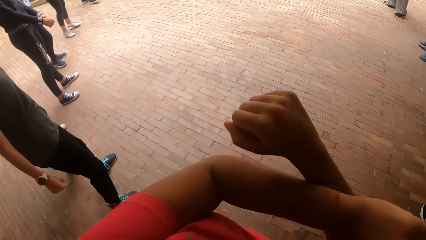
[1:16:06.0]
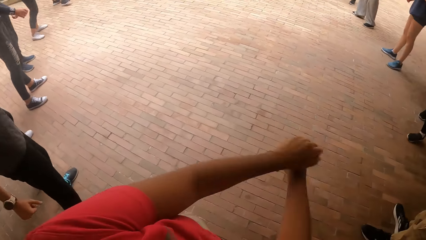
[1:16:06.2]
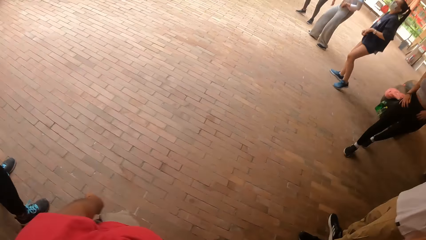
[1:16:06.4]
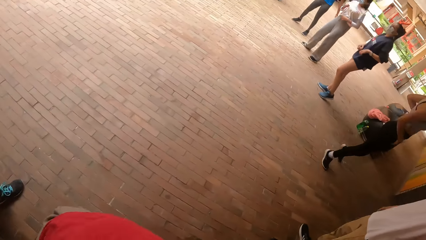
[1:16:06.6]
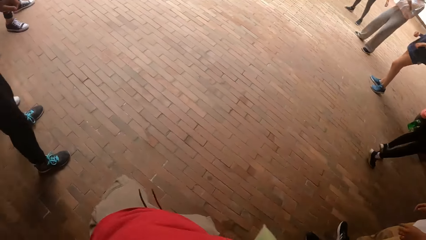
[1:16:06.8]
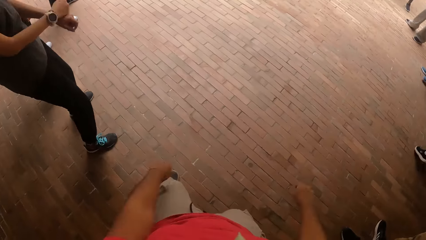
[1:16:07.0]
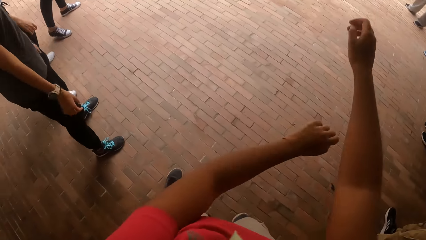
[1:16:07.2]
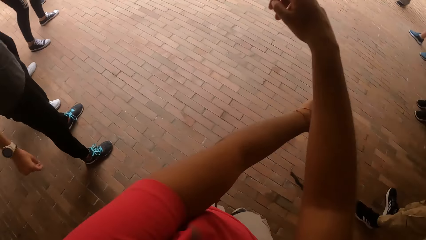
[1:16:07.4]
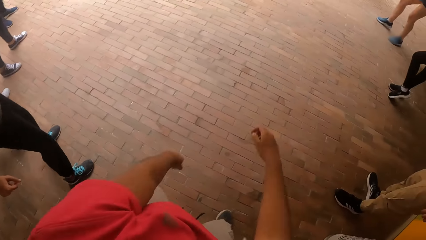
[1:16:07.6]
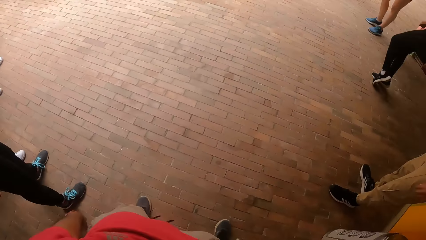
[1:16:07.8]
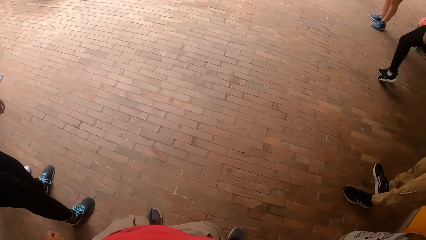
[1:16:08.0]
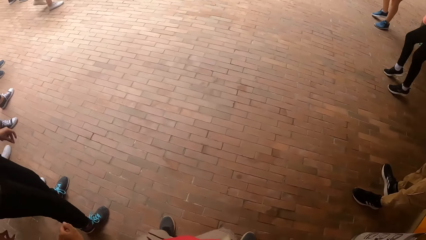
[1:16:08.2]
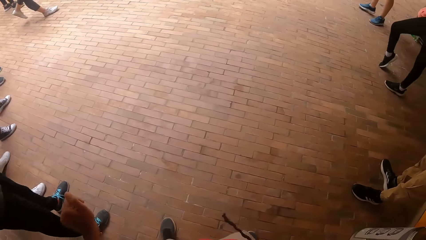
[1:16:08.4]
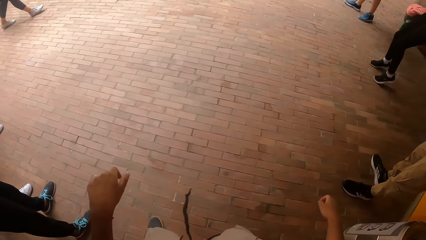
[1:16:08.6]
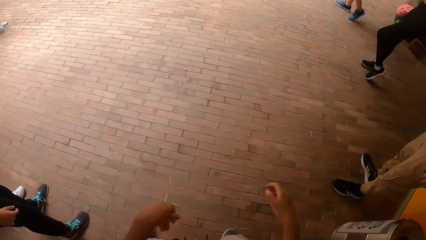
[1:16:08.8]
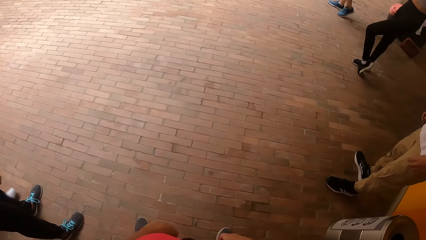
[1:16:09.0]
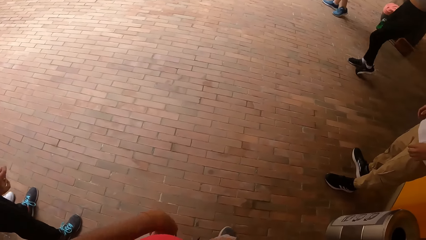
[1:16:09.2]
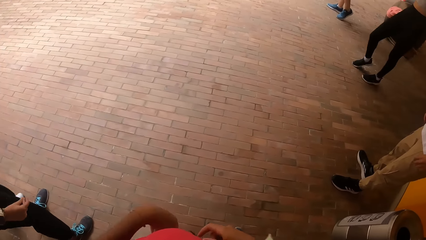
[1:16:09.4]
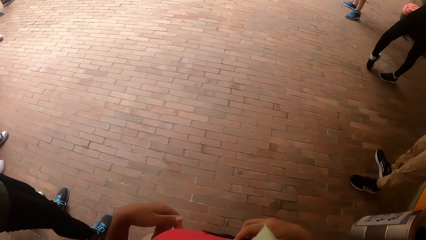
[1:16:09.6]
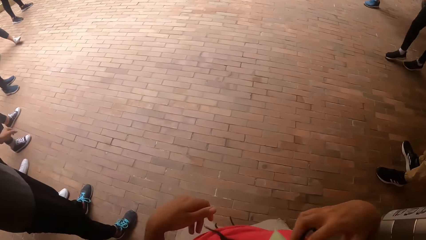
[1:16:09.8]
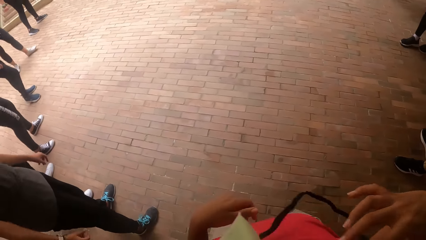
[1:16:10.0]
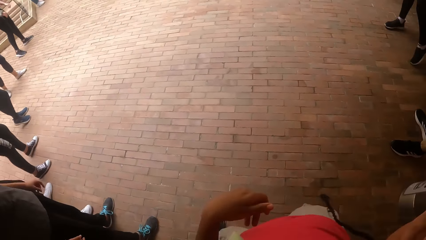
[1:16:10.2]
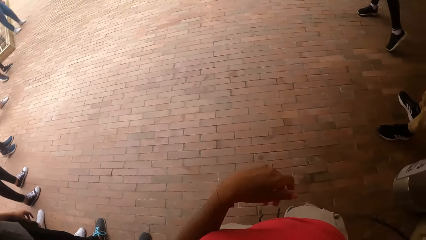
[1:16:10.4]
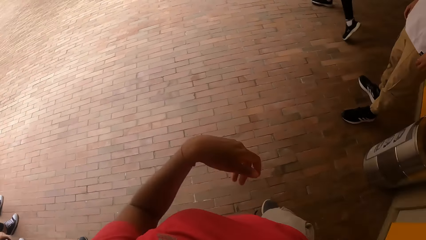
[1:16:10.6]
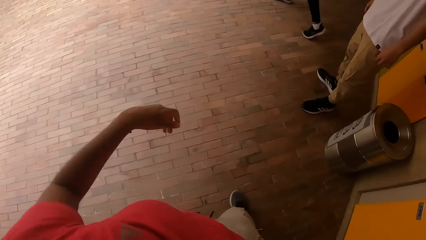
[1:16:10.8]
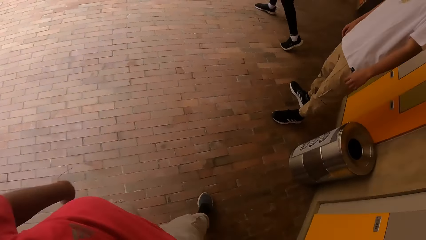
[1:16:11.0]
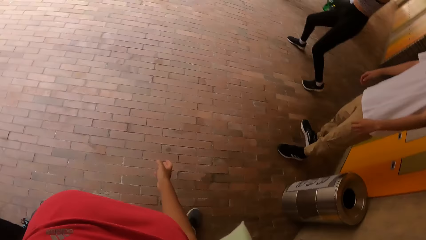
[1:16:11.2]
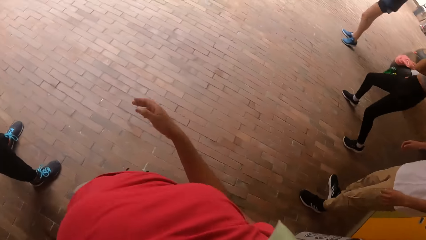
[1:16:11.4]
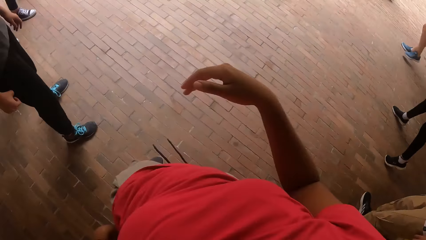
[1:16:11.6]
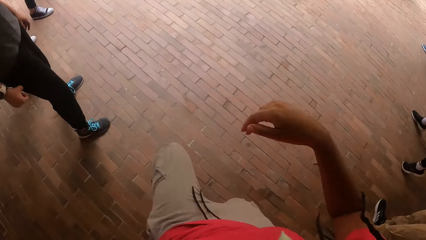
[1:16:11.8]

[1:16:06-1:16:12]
The camera wearer dances with the colleagues.

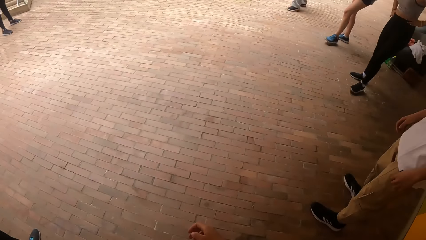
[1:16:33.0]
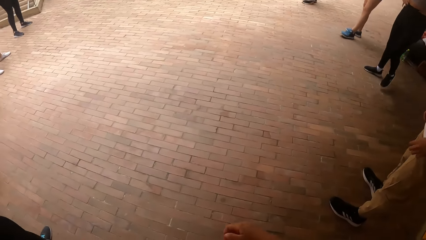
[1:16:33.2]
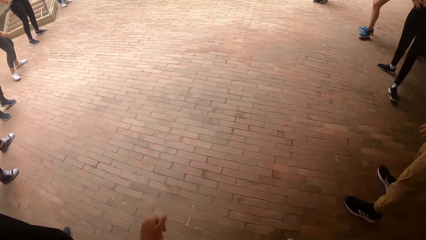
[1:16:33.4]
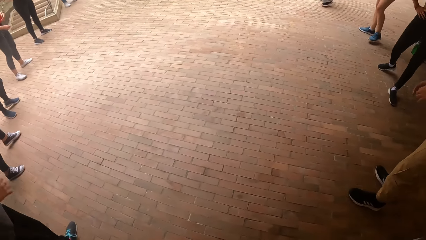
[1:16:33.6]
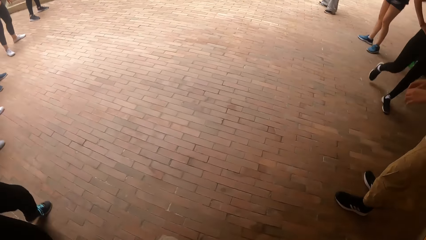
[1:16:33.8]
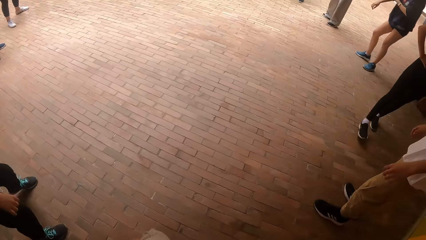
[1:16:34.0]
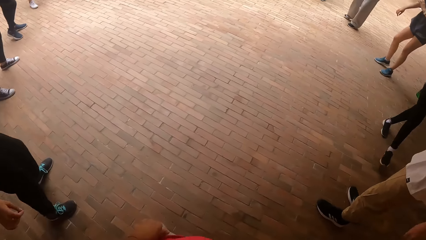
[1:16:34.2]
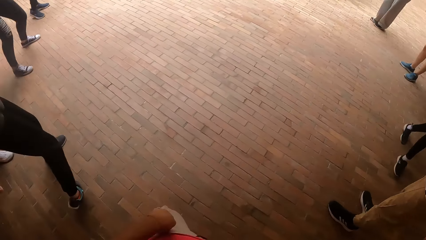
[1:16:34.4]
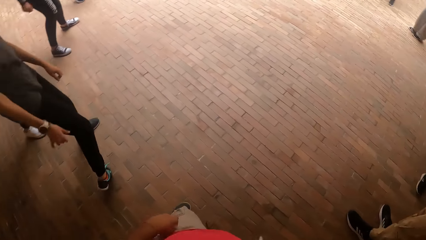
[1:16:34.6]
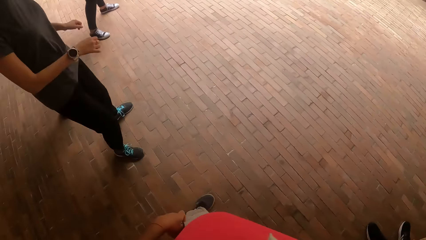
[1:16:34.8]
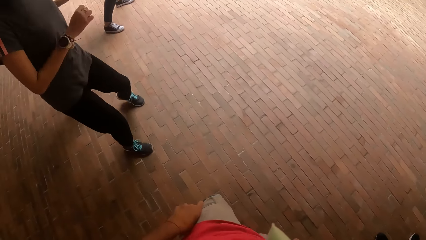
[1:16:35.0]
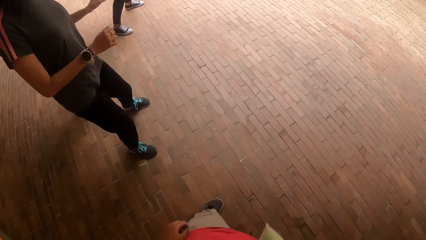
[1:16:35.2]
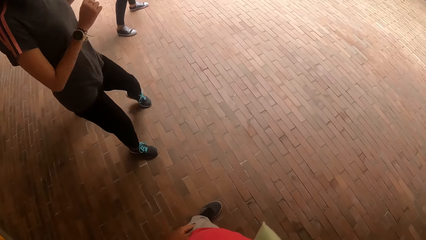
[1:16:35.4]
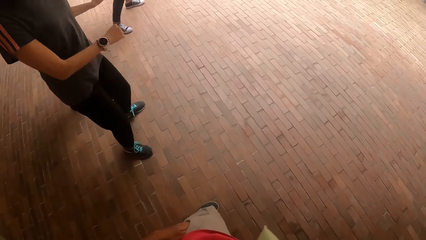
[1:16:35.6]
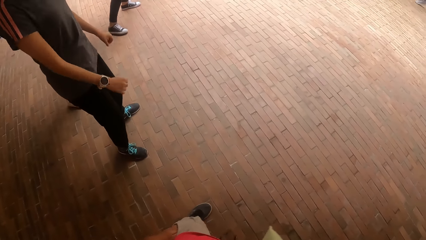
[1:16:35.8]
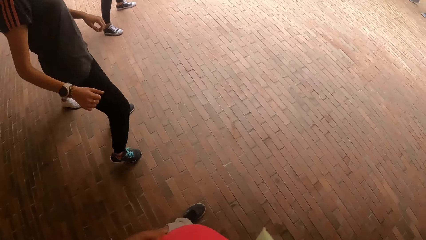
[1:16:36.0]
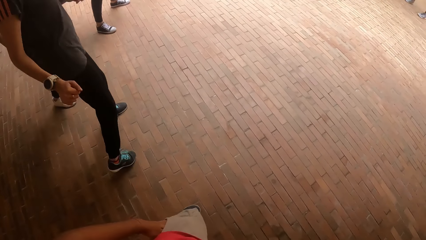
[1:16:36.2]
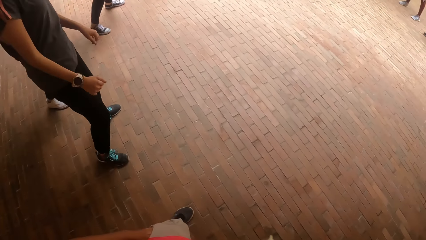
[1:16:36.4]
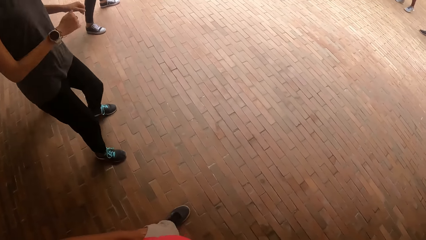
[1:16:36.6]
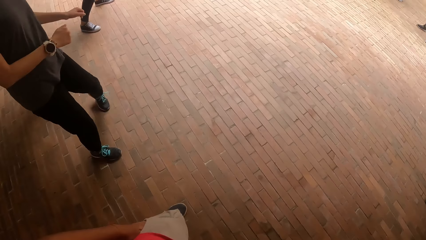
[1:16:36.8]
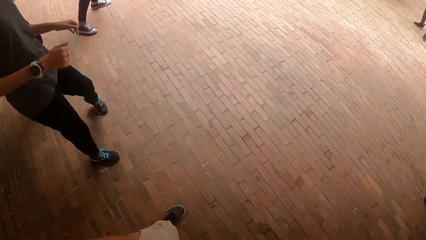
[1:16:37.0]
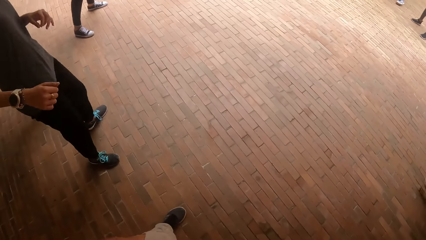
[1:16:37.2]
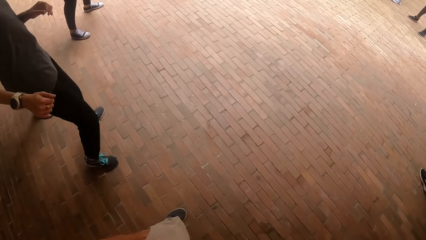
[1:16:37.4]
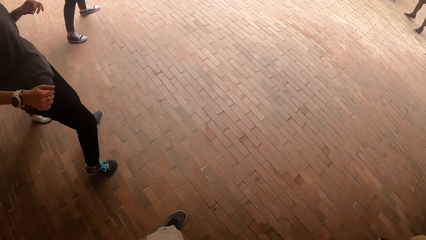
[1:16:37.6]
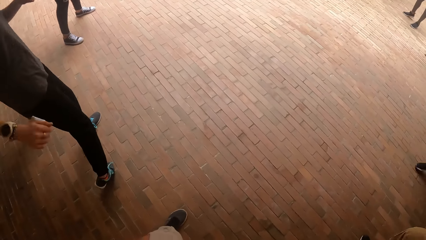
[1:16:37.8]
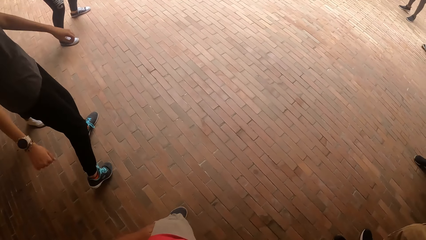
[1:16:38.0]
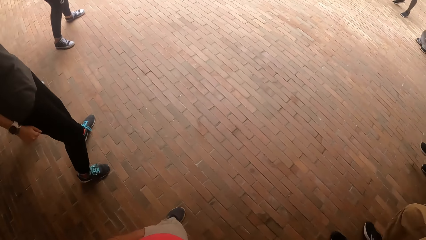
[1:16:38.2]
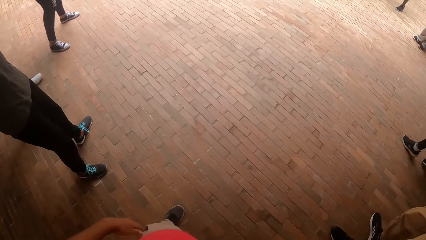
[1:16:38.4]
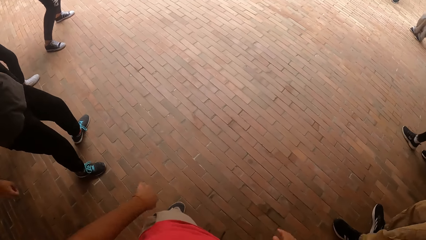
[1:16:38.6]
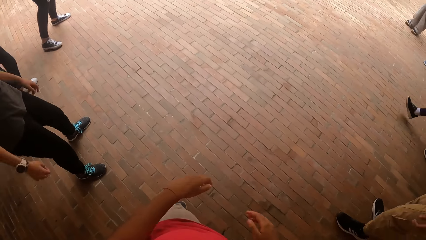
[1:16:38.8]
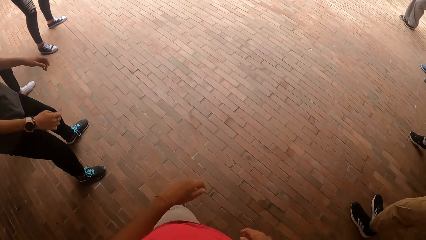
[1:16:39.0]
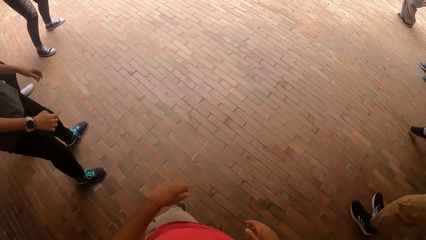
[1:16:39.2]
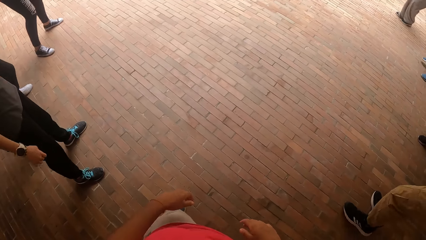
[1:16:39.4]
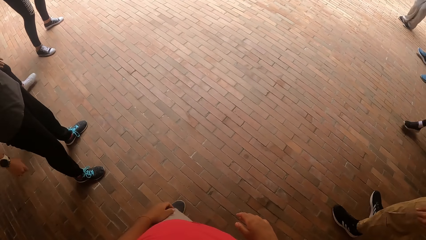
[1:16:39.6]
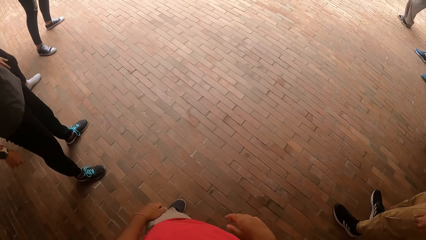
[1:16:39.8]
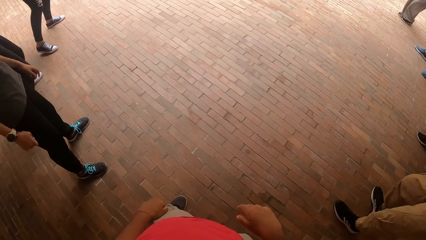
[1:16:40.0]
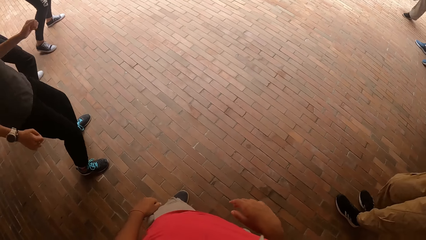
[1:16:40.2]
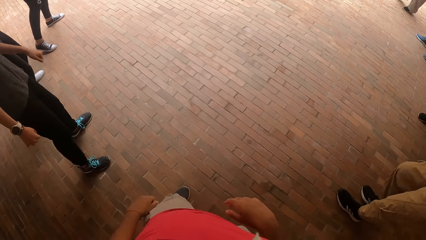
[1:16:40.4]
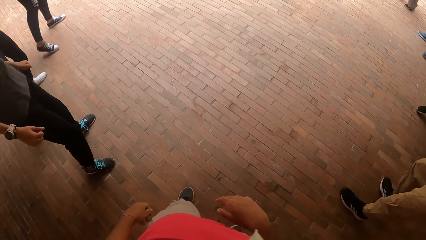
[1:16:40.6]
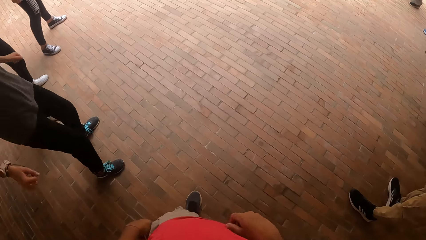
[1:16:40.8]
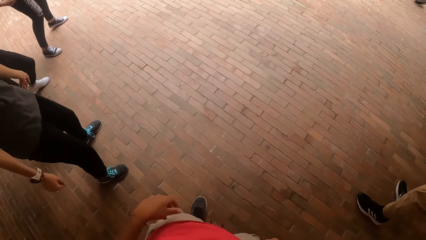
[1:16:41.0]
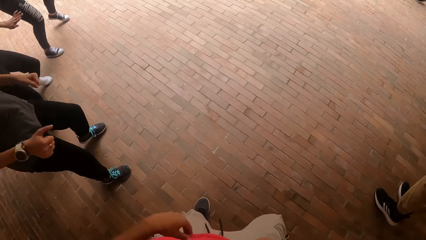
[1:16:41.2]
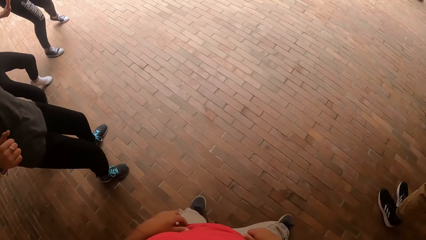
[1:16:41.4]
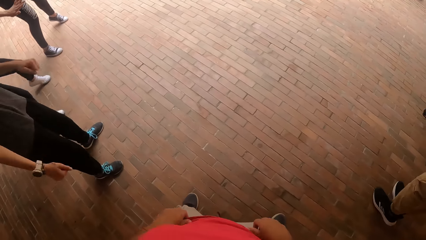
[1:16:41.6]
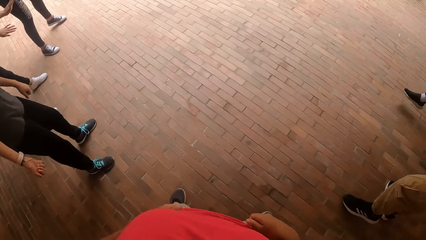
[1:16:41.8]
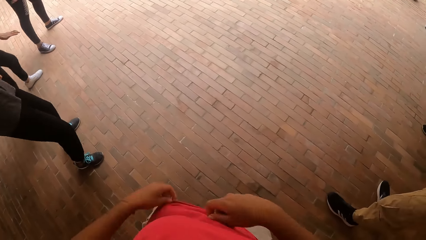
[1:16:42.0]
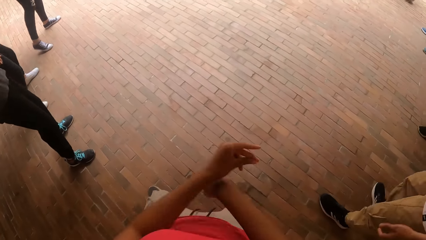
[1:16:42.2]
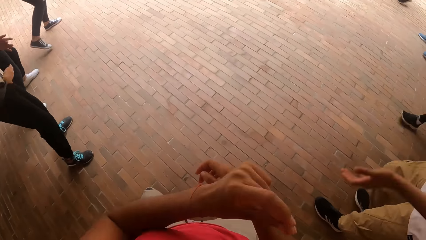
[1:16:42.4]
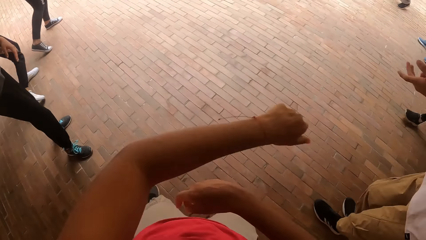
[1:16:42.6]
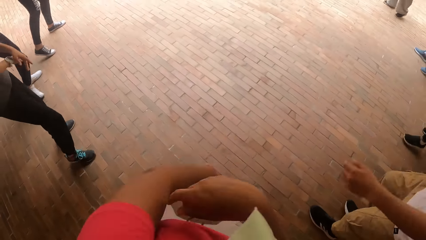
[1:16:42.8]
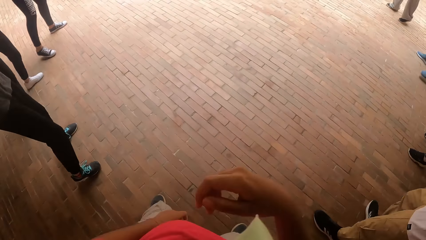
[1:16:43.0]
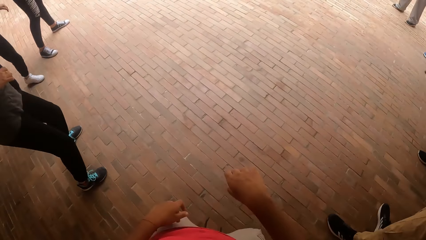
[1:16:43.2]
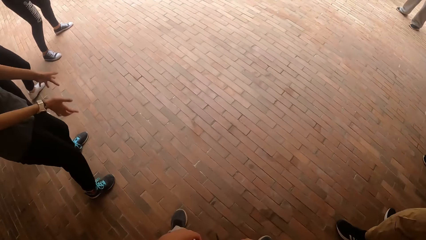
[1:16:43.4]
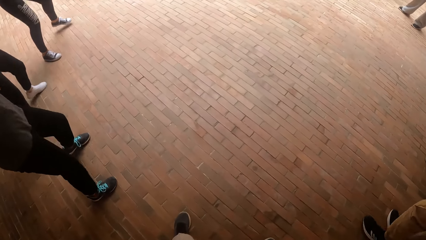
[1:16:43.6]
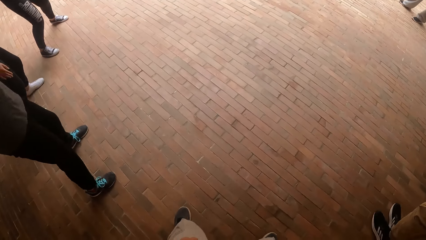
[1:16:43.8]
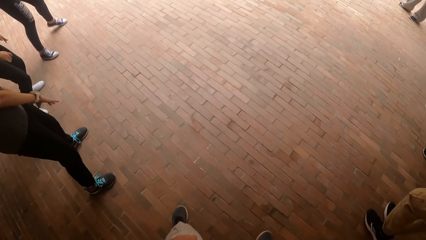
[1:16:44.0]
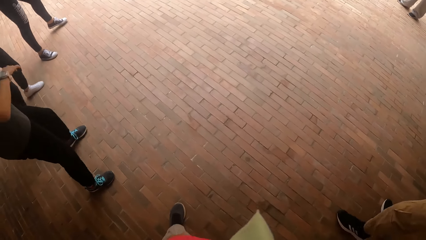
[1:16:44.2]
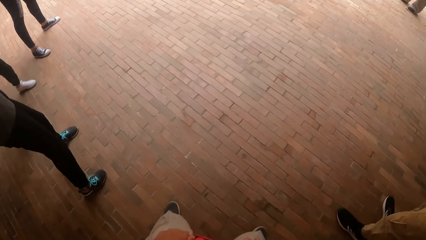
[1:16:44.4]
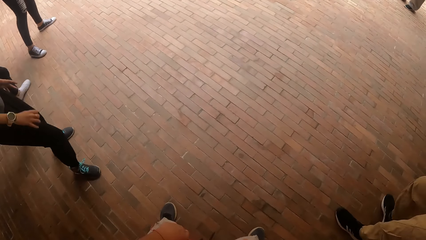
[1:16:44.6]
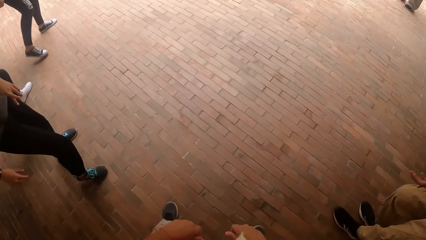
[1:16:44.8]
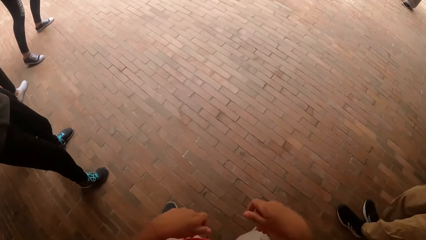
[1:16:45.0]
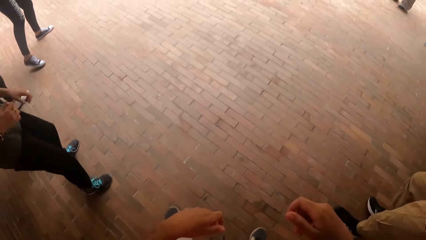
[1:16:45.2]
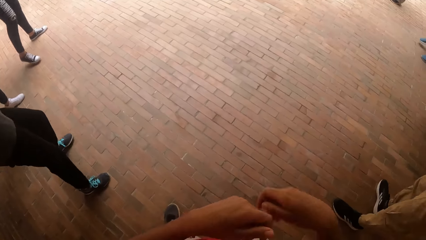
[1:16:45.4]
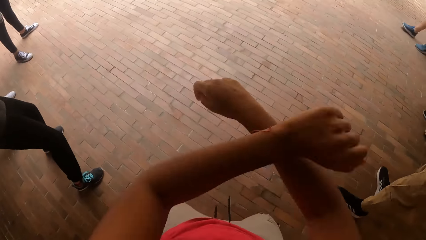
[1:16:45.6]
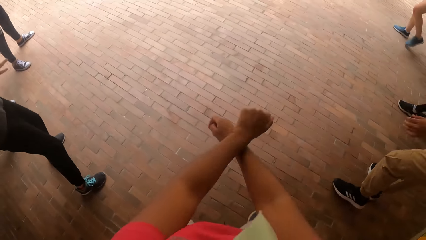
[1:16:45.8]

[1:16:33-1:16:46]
The camera wearer looks at the colleagues. She puts her left hand in her trouser pocket. A woman dances beside the camera wearer. The camera wearer removes her left hand from her trouser pocket. She moves the hands. She holds her cloth with her hands and adjusts her cloth. She dances with the group of people.
